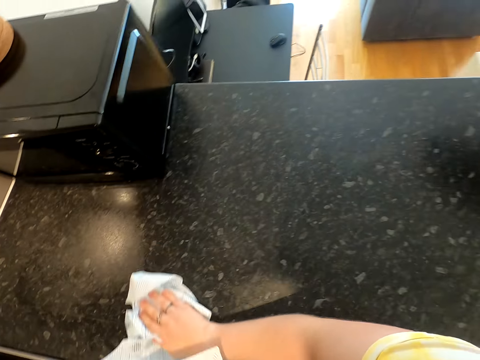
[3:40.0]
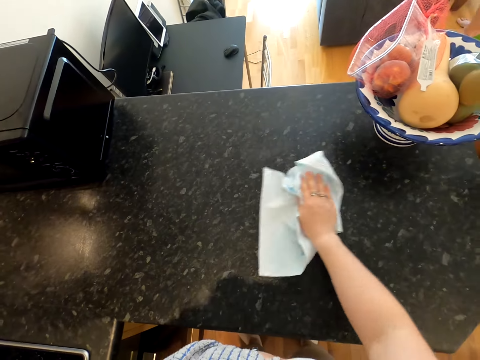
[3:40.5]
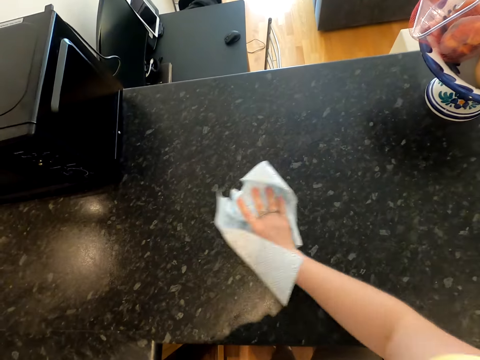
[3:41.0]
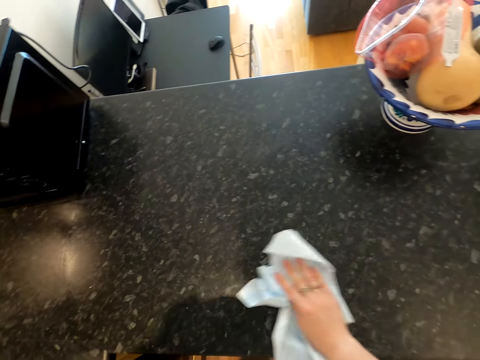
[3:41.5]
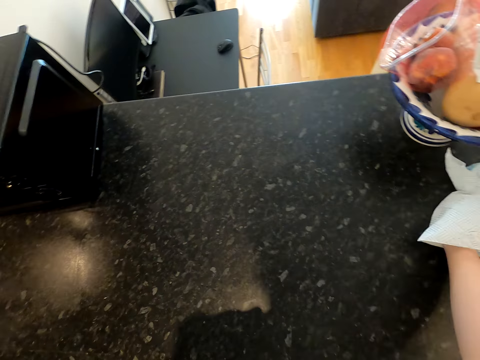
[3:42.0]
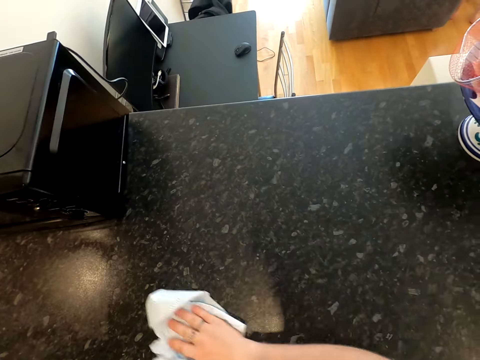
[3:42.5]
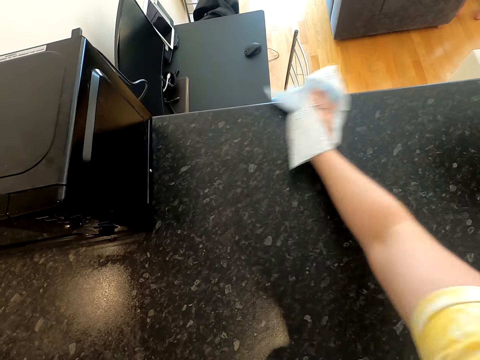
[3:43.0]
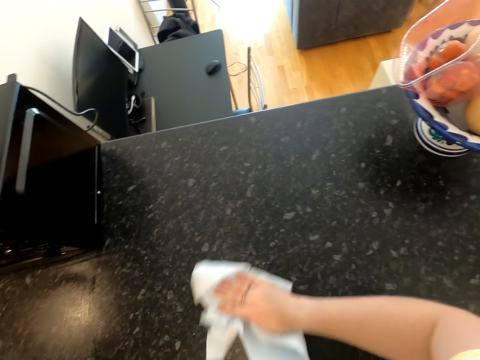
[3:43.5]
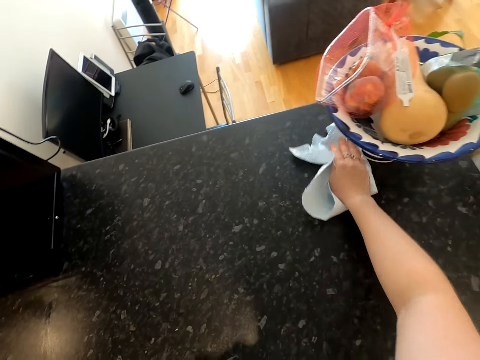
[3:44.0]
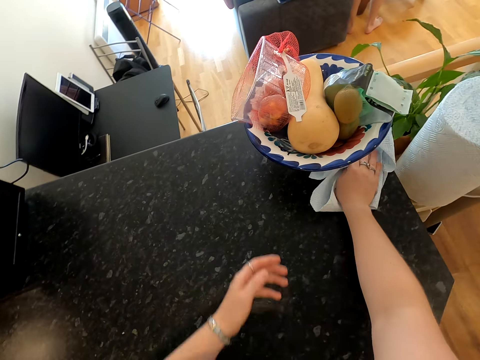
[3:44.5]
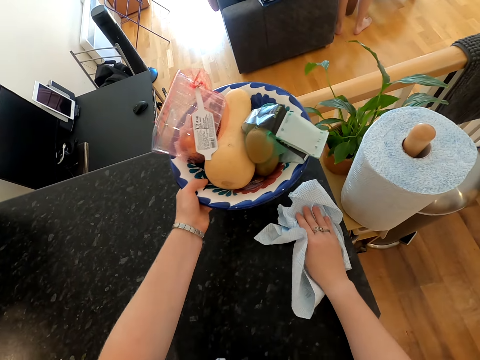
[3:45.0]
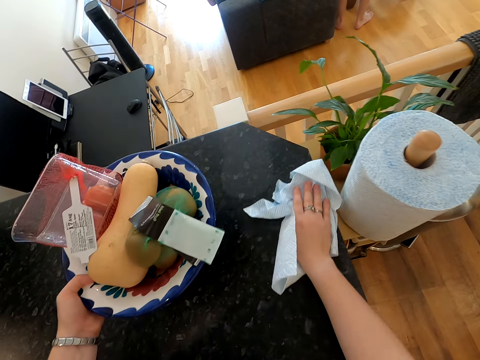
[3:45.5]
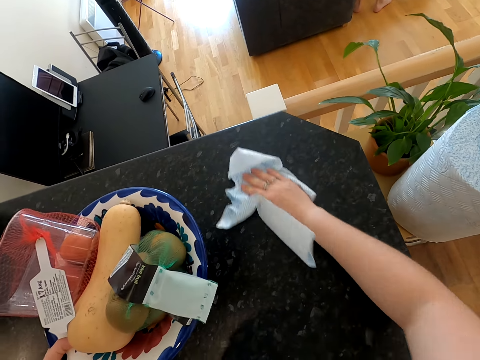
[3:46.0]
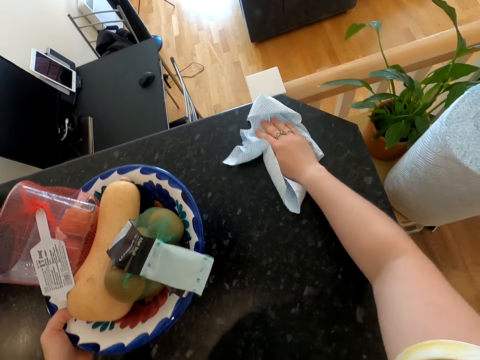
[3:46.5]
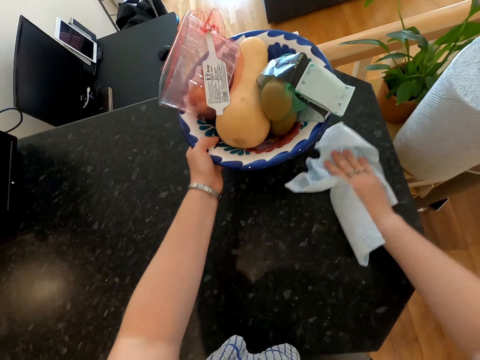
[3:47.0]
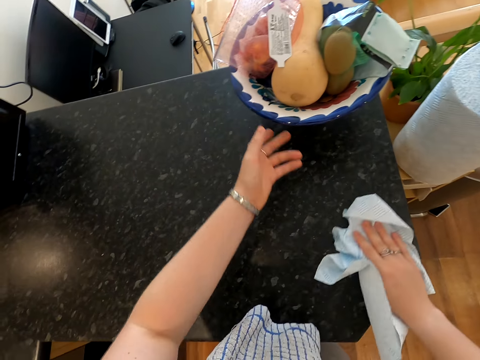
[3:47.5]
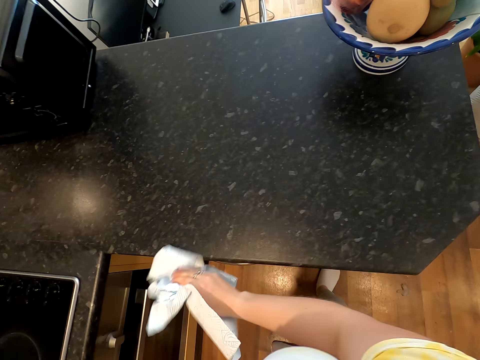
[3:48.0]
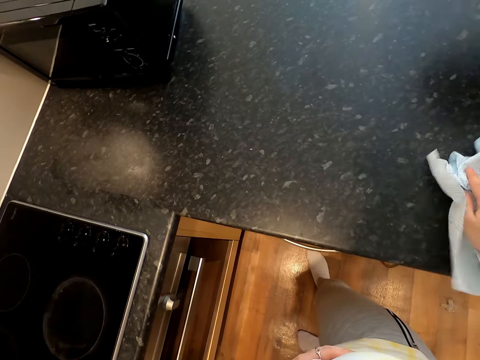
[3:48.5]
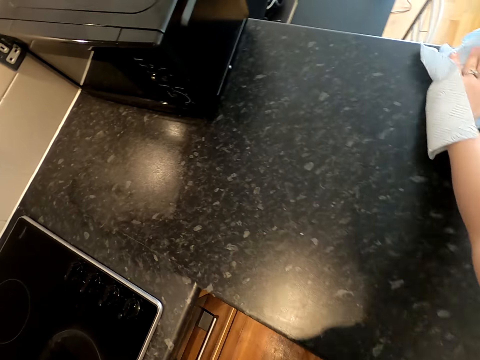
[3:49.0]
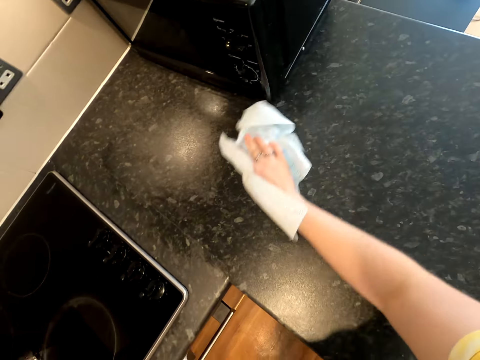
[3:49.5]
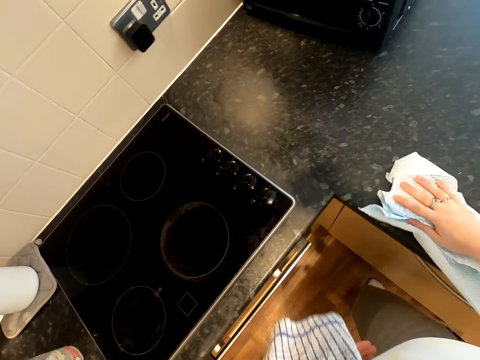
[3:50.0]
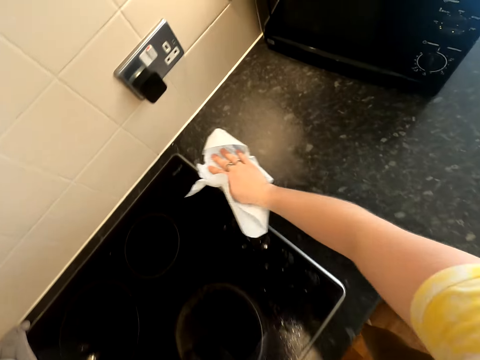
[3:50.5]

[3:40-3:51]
The camera wearer wipes a kitchen counter with a paper towel. They do so repeatedly. They shift a fruit decorative bowl on the countertop. They wipe the countertop with the paper. They push the fruit bowl back. They wipe the kitchen counter with the paper towel.

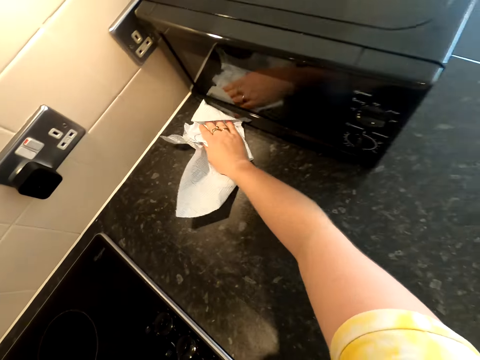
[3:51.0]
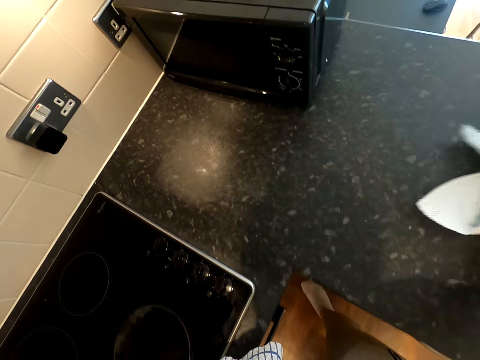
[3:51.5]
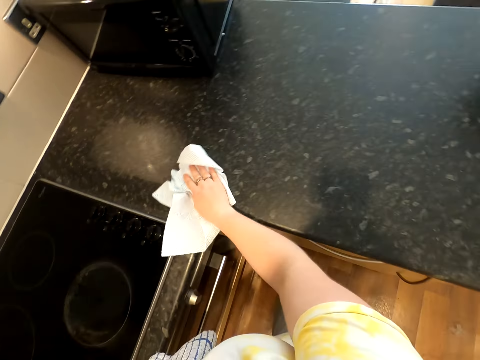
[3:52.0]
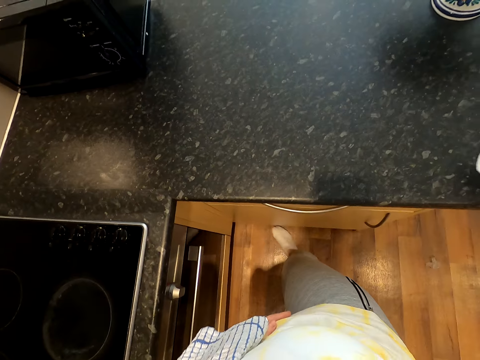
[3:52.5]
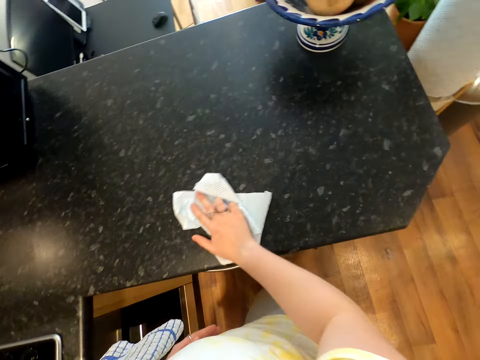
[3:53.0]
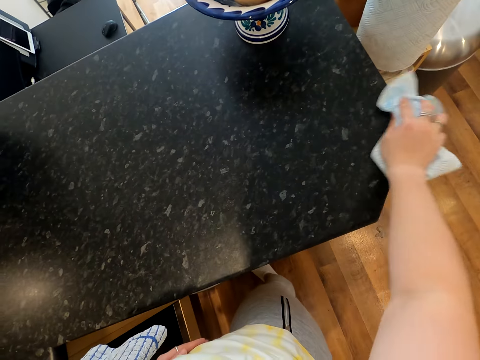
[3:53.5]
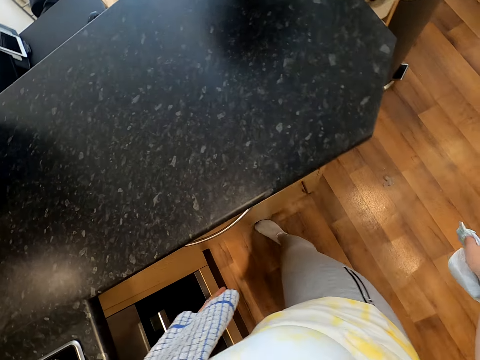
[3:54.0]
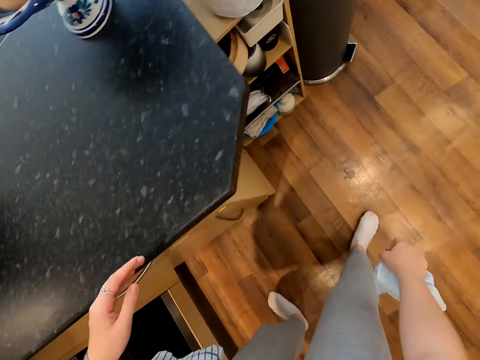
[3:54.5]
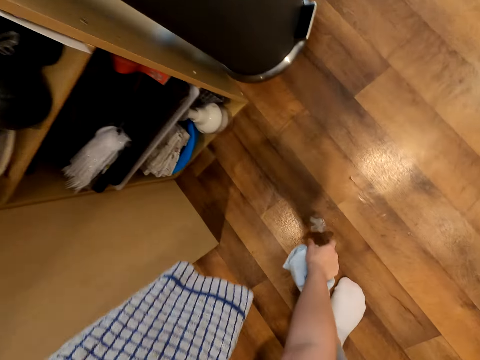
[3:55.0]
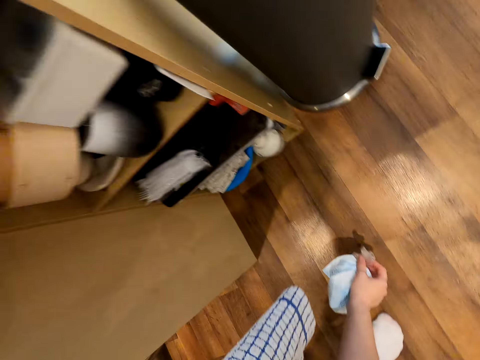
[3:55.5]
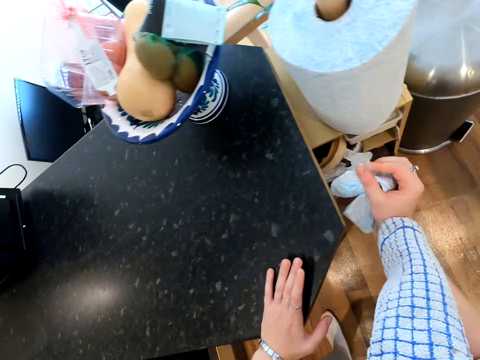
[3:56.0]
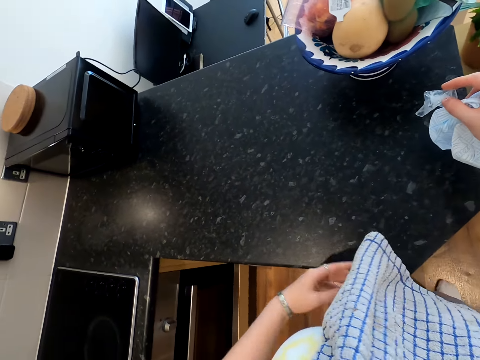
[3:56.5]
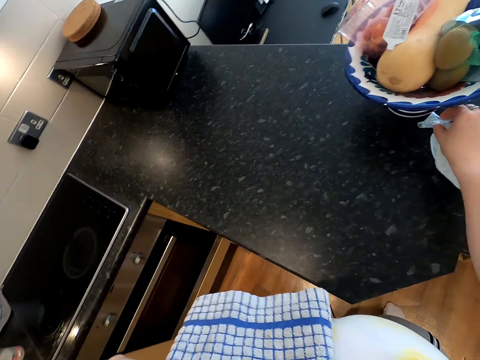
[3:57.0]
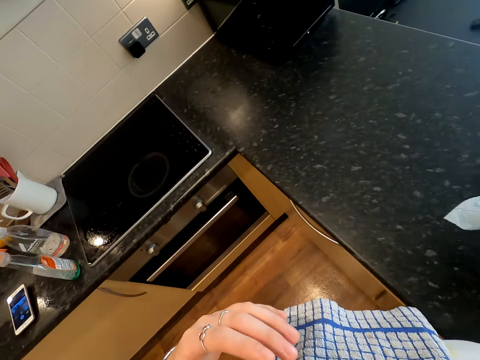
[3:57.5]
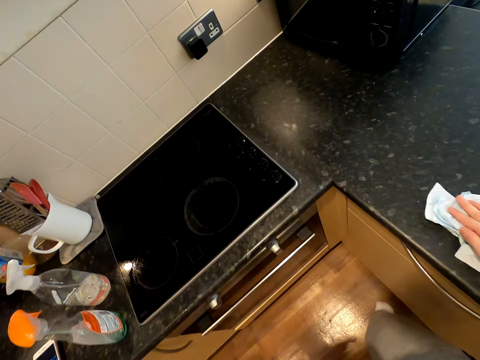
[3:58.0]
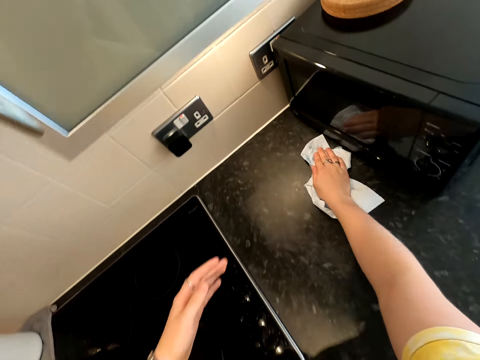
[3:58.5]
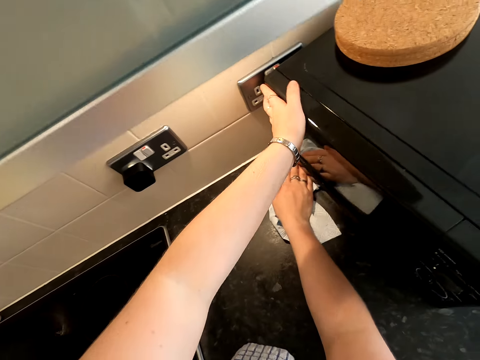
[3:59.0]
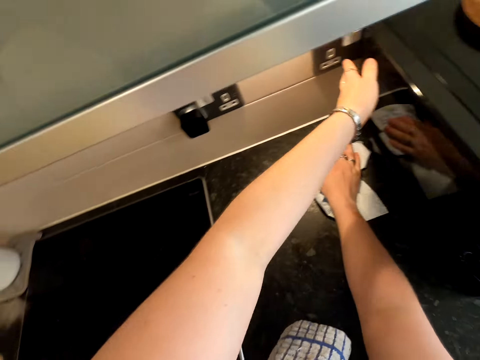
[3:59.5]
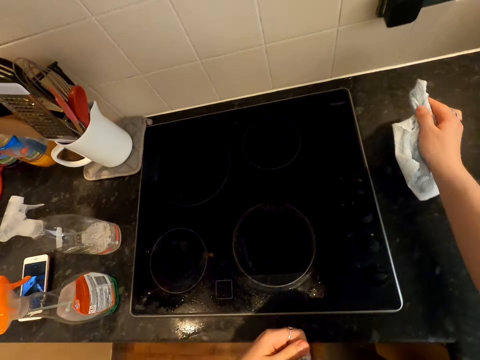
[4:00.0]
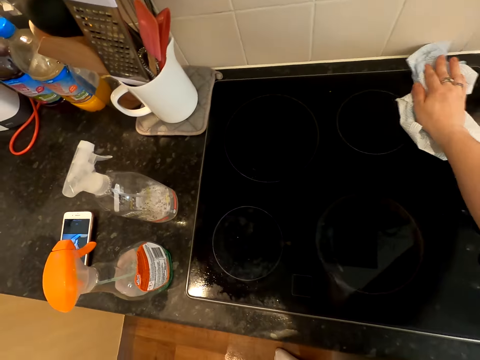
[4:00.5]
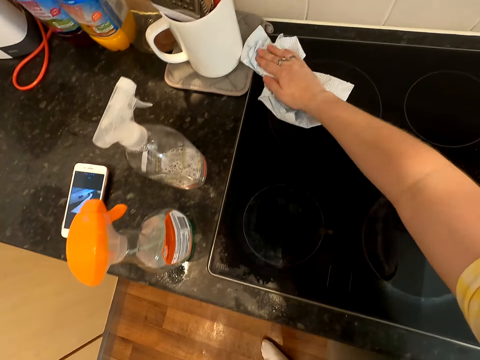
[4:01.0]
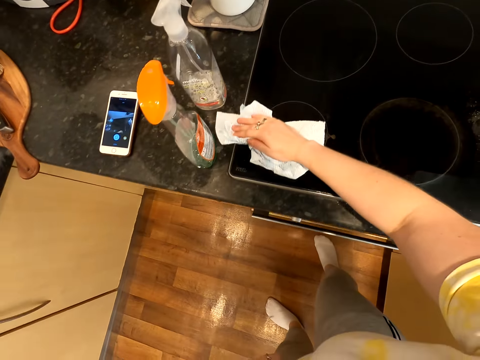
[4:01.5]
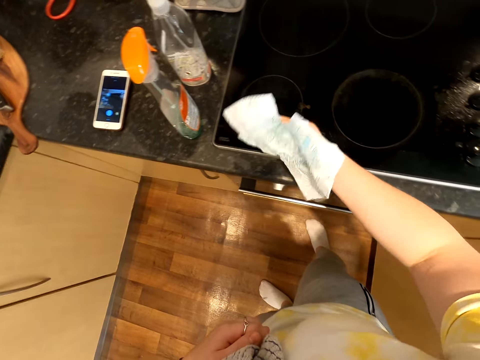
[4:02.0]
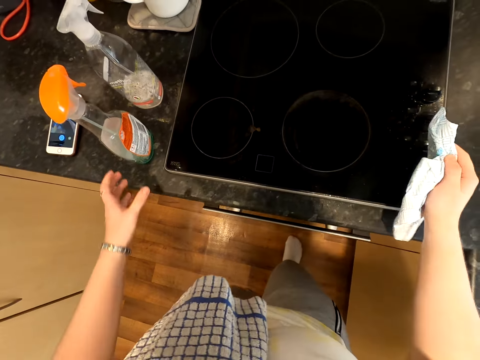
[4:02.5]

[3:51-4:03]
The camera wearer wipes a kitchen counter with a paper towel. They do so repeatedly. They pick up something on the floor. They drop it on the countertop. They wipe the kitchen counter with the paper towel. They adjust a microwave on the countertop. They push the microwave. They wipe a cooker with the paper towel.

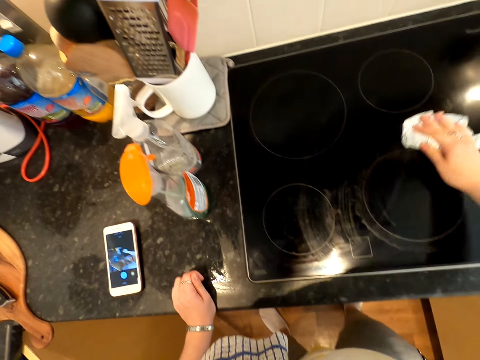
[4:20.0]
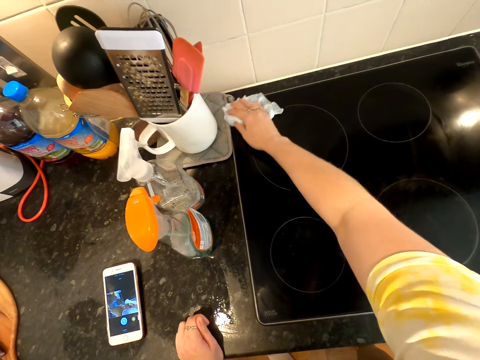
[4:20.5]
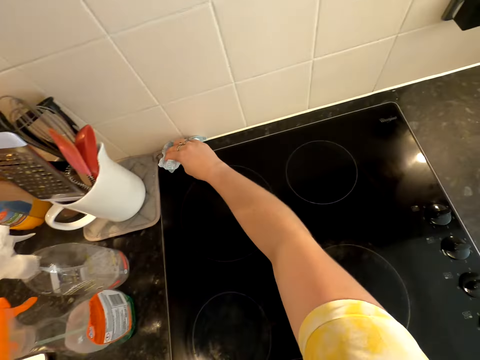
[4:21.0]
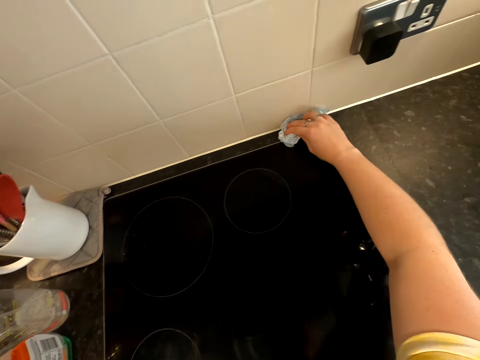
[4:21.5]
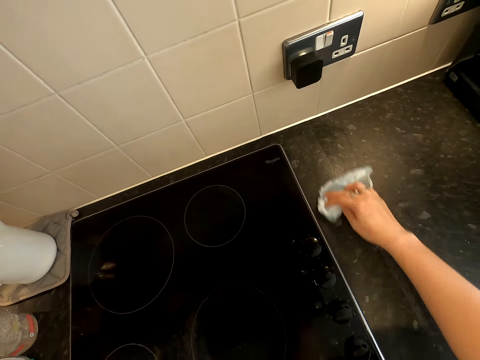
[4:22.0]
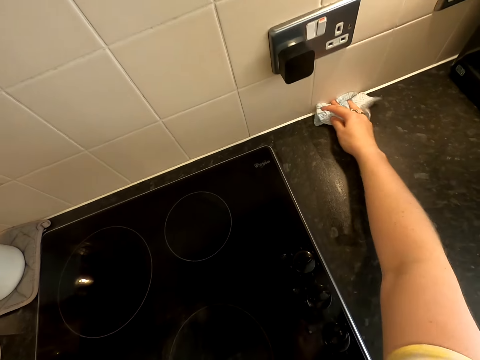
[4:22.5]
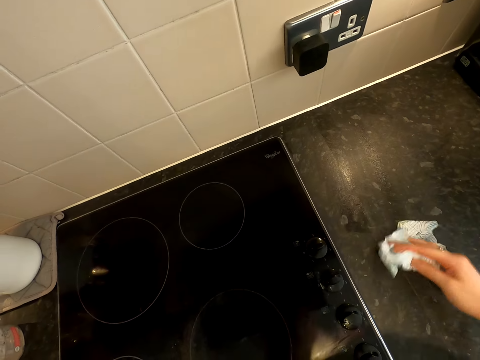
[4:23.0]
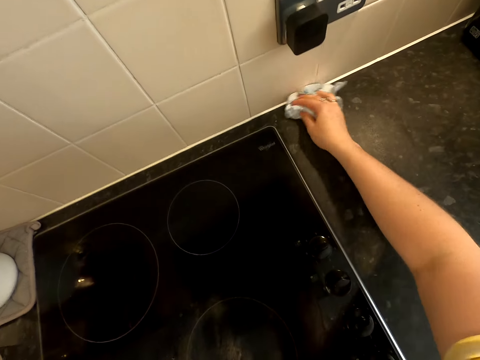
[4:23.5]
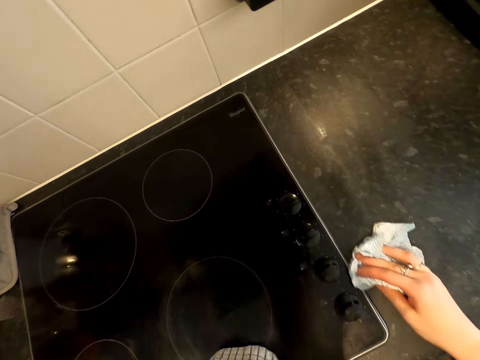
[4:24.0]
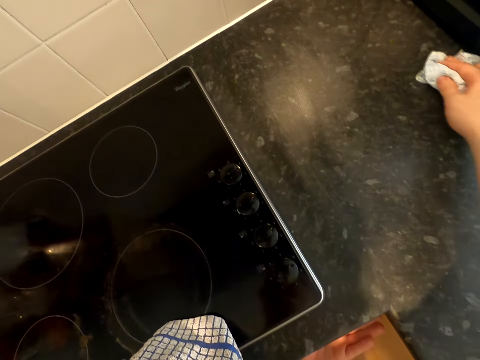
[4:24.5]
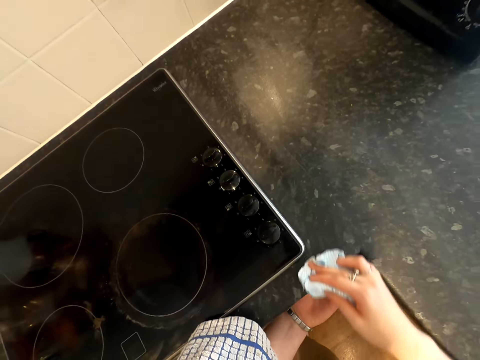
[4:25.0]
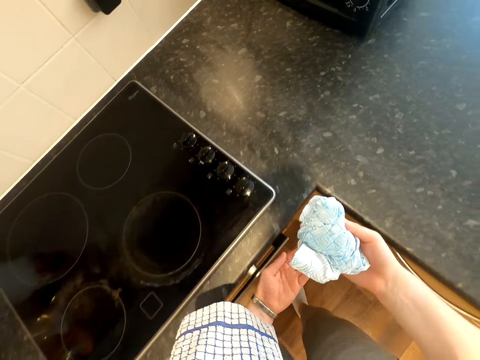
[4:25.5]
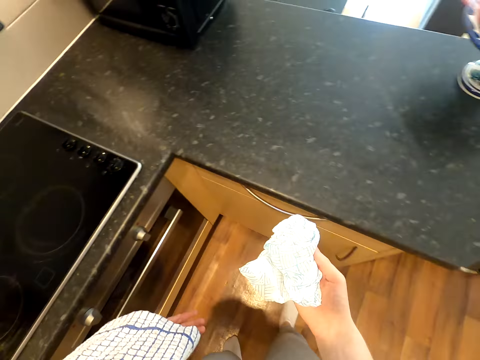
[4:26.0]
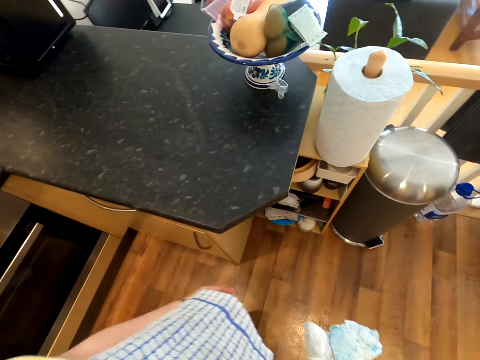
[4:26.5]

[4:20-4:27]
The camera wearer wipes a kitchen counter with a paper towel. They do so repeatedly. They carry the wipe paper to a bin.
